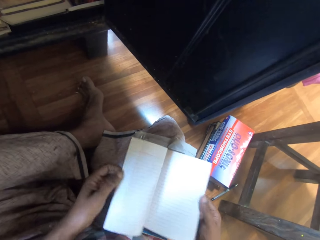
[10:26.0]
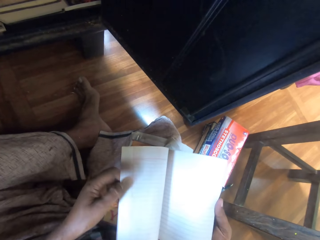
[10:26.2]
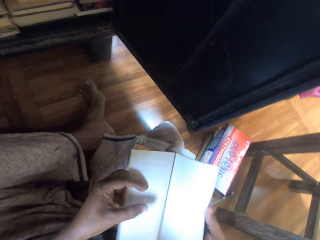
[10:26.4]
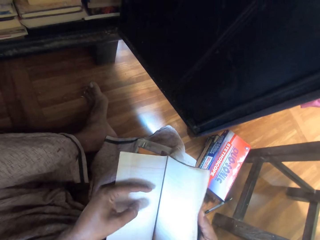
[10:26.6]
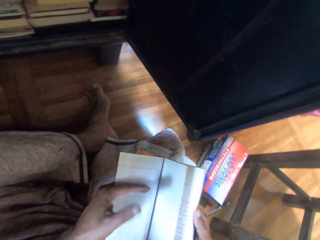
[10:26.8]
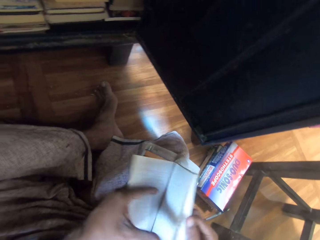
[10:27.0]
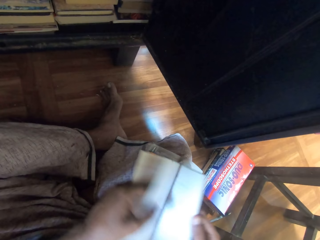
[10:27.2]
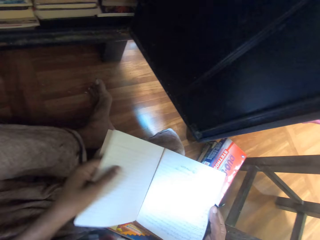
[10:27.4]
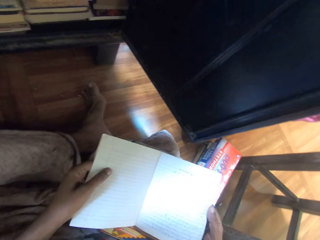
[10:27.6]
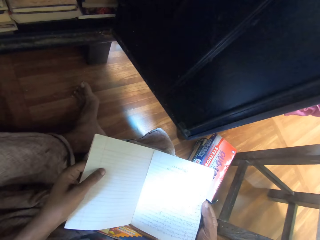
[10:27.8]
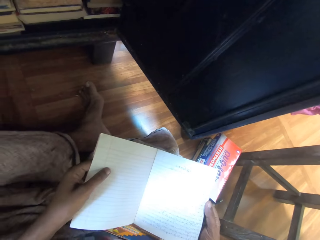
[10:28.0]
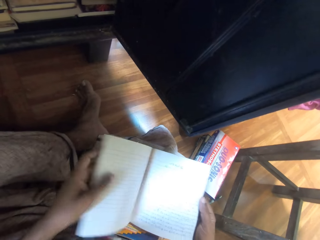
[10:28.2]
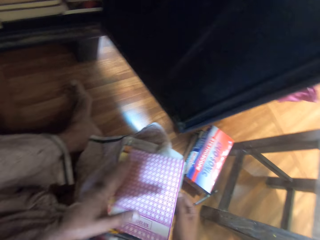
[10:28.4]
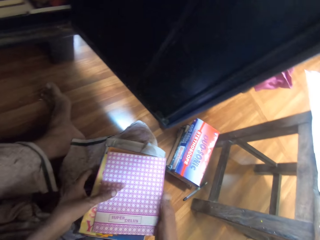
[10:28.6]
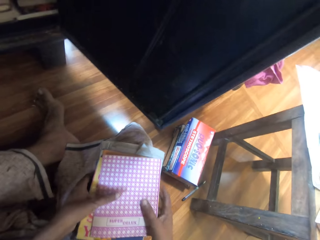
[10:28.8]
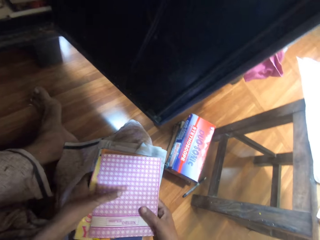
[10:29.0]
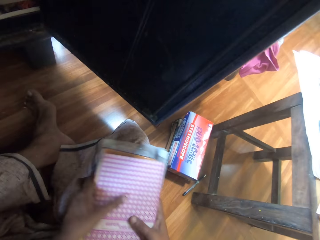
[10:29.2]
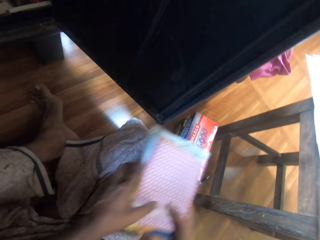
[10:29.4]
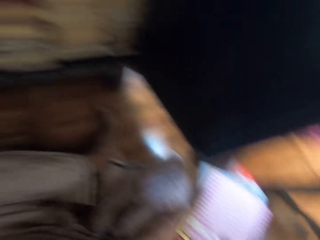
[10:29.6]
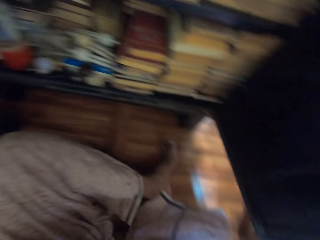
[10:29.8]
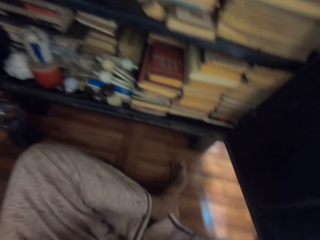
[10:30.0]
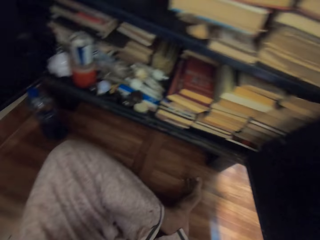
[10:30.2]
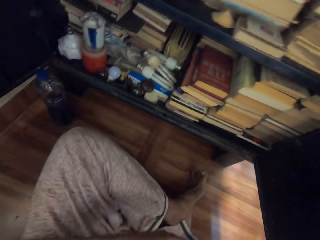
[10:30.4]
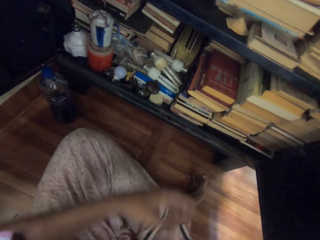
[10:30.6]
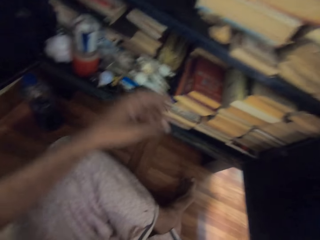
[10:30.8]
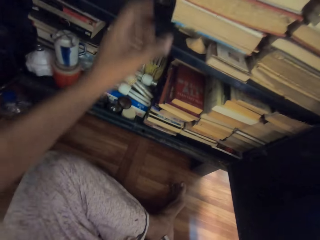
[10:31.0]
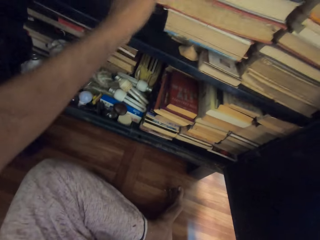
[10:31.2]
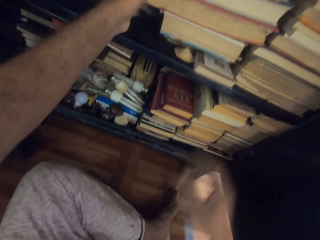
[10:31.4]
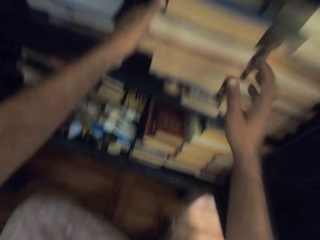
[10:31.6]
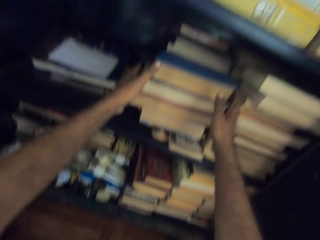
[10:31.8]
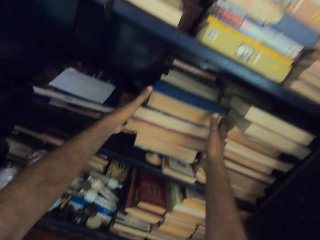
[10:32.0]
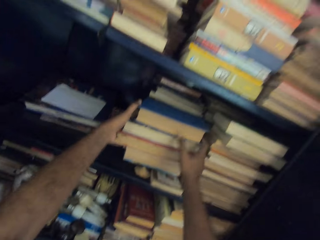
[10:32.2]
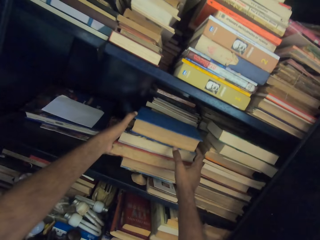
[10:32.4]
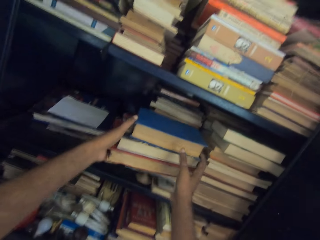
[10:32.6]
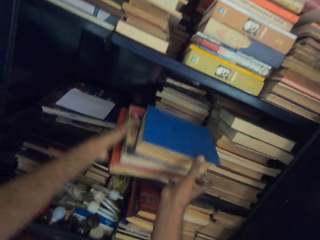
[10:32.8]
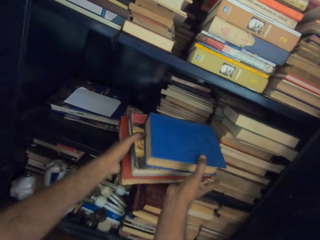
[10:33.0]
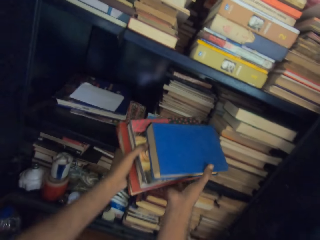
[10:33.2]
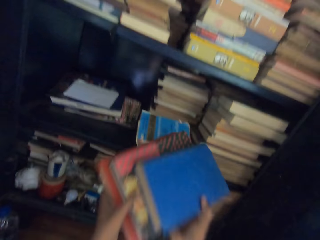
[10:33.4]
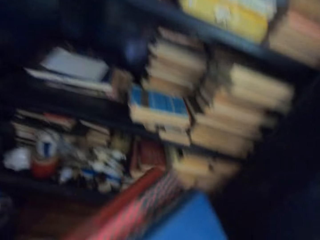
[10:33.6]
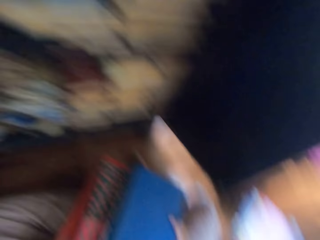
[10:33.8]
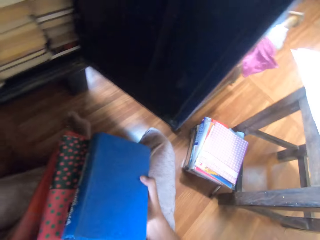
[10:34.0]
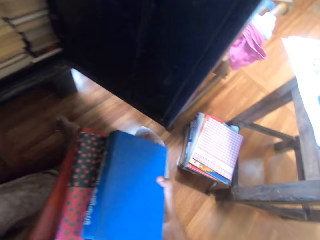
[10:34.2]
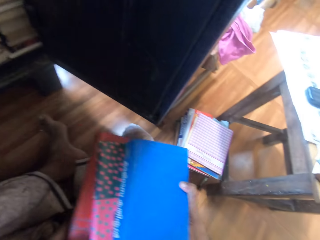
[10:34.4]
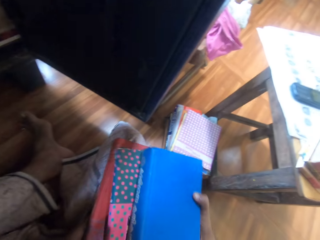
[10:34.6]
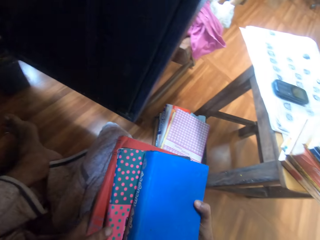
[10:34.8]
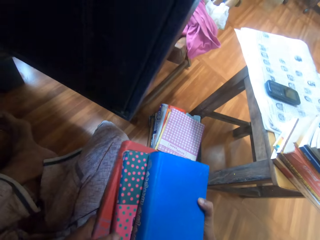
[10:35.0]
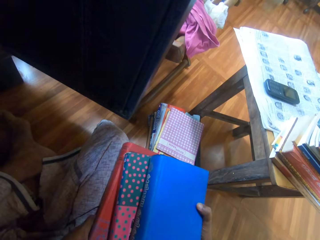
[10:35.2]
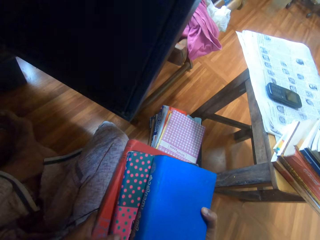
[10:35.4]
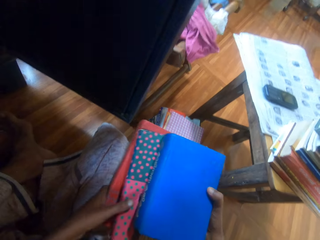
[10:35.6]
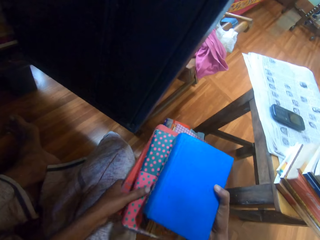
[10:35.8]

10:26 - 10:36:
The camera wearer closes the book with his left hand. He carries the books from his thigh with both hands. He drops the books on the floor with both hands. He carries some books from the bookshelf with both hands.

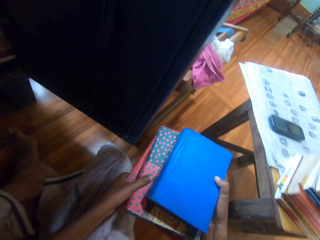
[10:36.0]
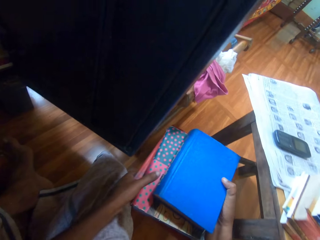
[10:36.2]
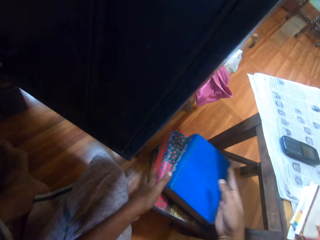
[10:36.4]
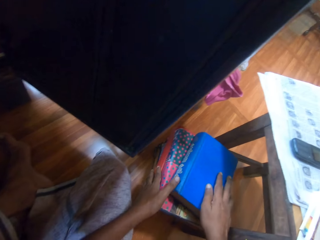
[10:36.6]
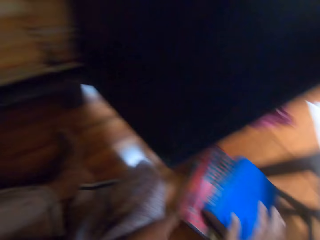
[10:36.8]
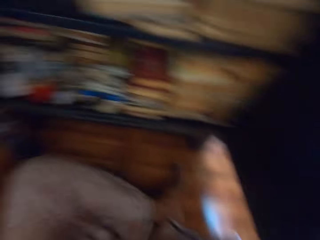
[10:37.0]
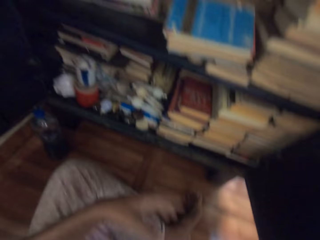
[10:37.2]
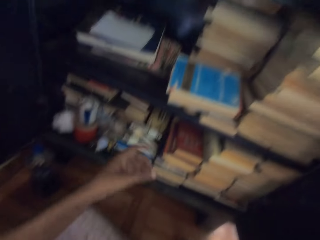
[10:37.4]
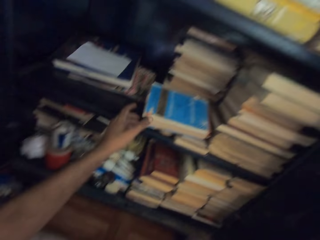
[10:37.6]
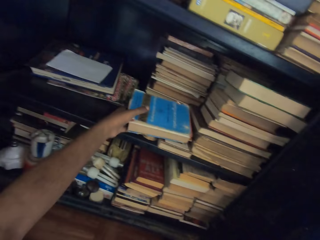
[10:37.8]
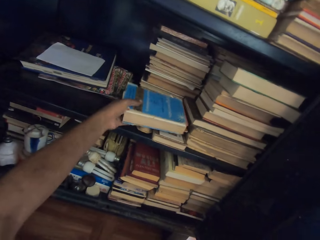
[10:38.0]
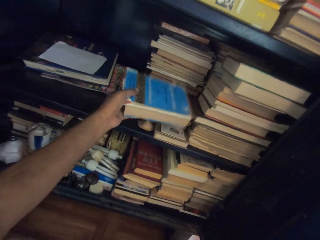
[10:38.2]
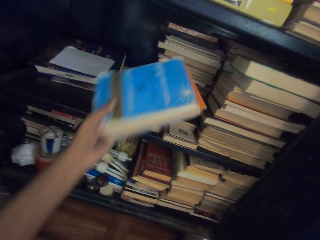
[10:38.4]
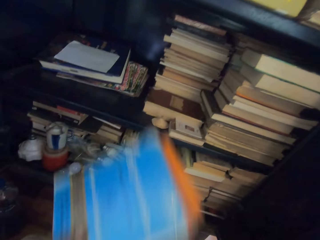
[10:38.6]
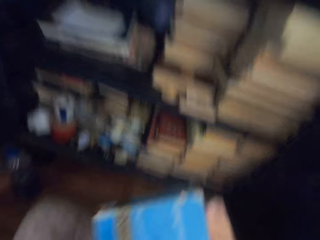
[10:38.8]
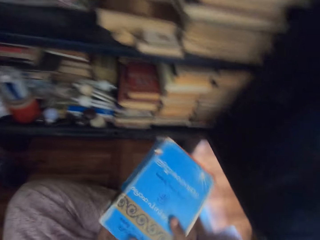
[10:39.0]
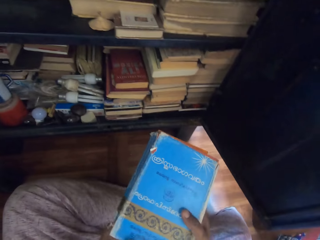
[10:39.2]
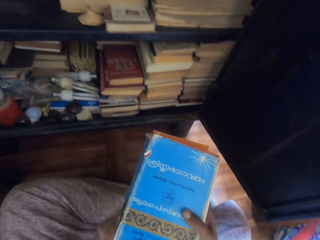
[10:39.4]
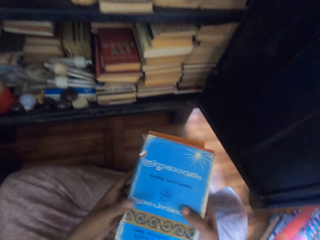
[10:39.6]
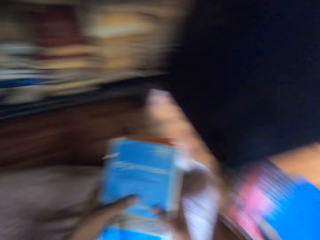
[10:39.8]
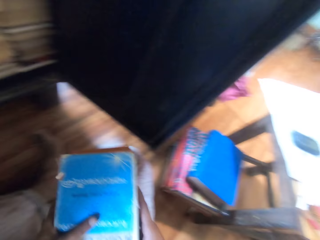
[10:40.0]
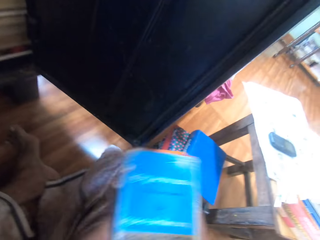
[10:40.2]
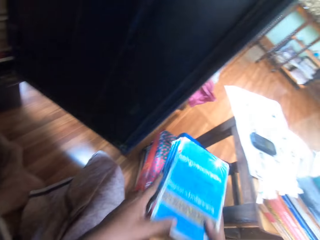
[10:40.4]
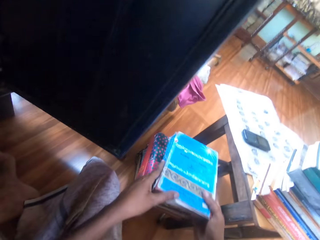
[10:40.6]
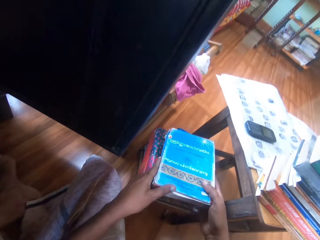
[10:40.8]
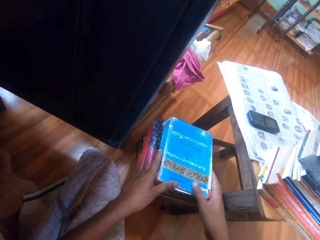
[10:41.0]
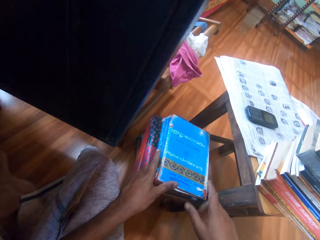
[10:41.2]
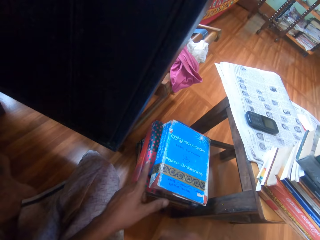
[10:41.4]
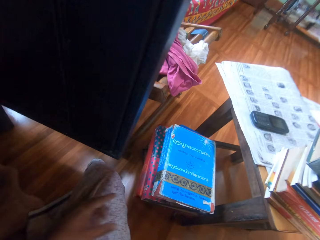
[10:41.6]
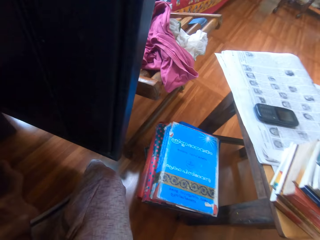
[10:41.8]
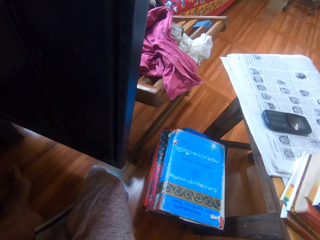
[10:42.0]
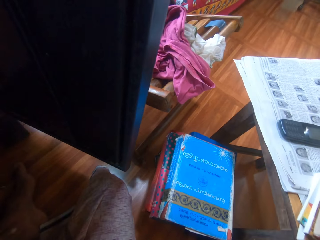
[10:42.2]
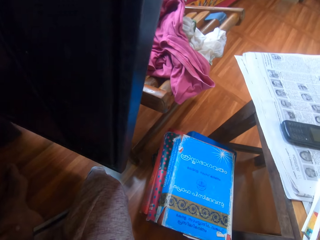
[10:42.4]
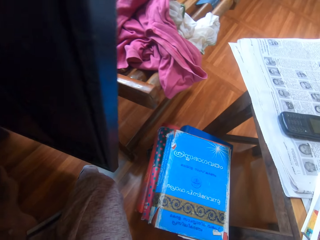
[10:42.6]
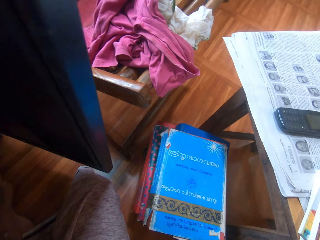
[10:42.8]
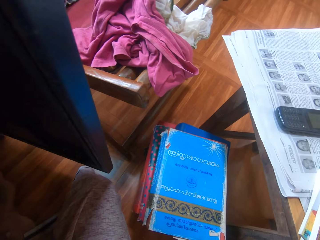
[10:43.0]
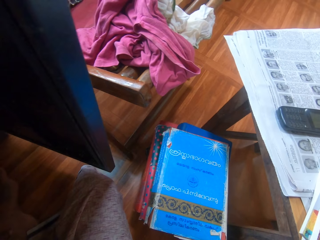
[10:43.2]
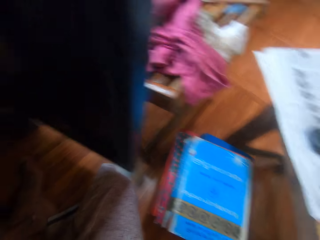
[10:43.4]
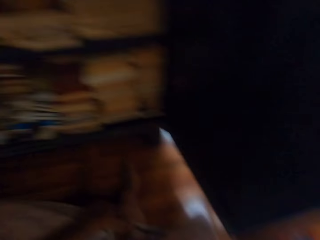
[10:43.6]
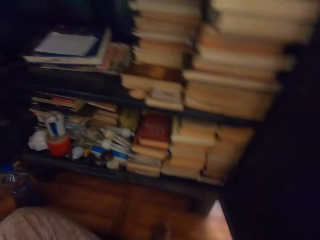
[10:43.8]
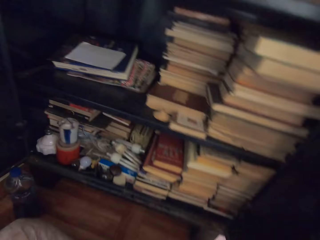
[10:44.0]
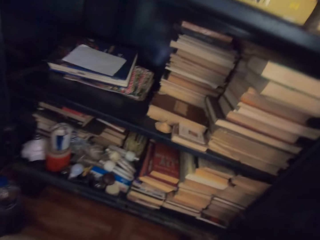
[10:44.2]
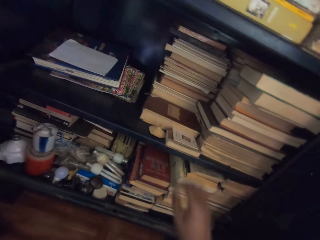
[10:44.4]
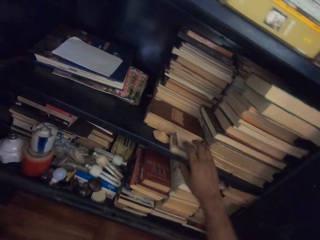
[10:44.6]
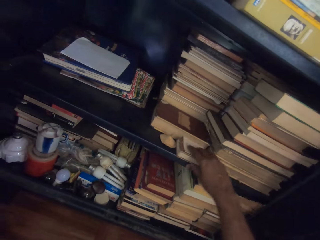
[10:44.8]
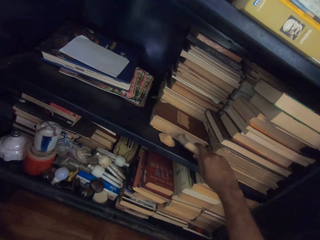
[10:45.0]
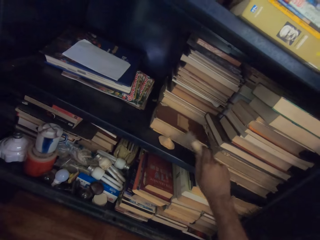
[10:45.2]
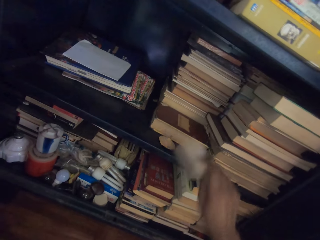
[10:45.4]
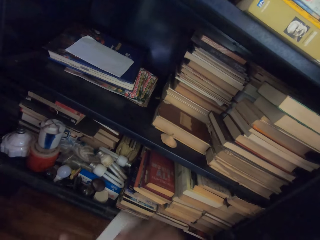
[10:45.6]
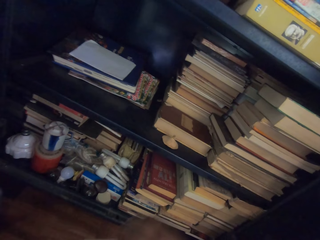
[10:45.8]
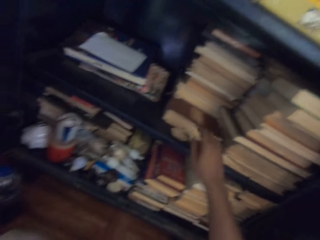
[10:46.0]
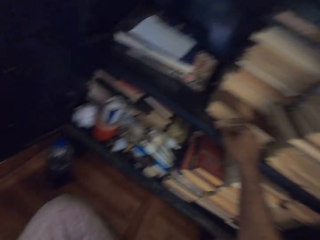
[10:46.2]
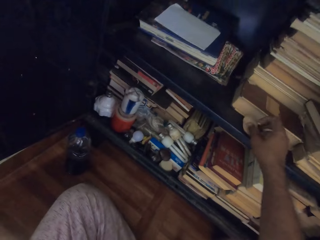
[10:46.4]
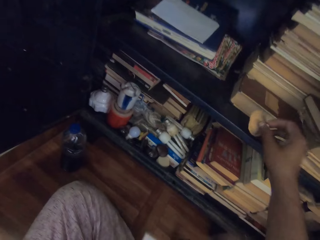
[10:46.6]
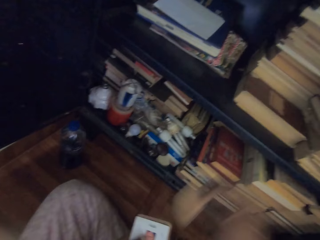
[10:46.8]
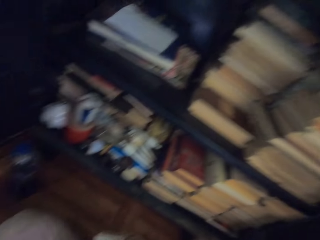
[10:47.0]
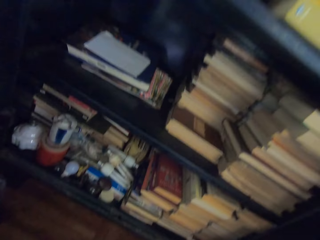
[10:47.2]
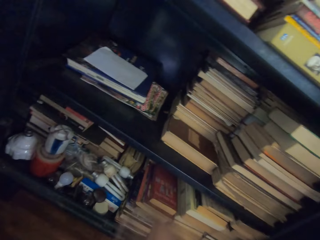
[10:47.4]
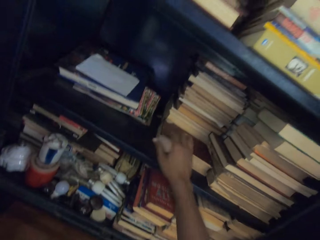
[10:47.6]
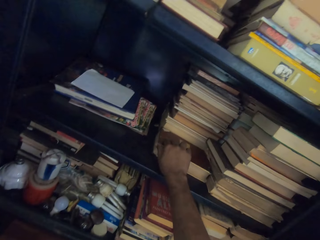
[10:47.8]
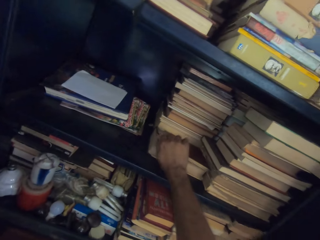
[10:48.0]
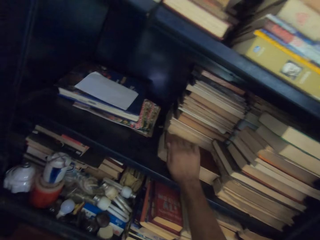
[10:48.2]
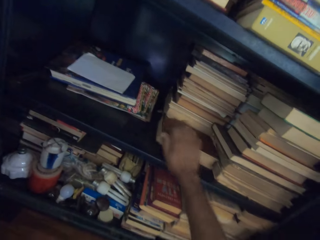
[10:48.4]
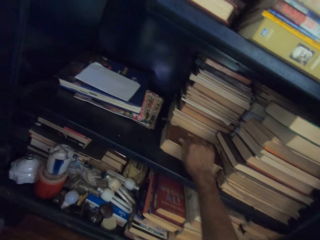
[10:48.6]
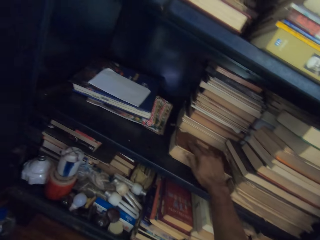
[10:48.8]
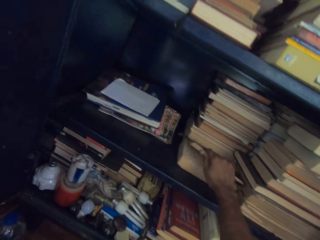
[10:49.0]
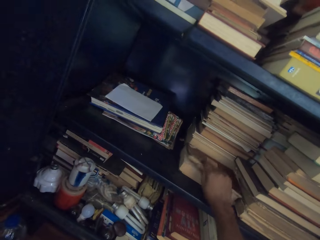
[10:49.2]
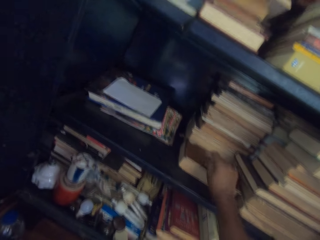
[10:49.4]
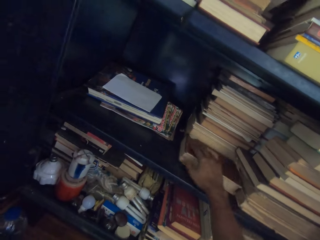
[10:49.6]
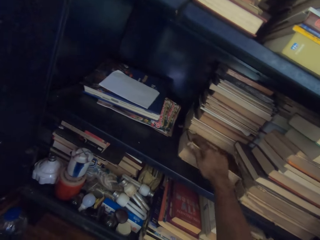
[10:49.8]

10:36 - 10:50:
The camera wearer places the books on top of other books with both hands. He carries a book from the bookshelf with his left hand. He holds the book with both hands. He drops the book on the pile of books with both hands. He picks up a small book from the bookshelf with his right hand. He passes the book from his right hand to his left hand. He picks up a petal or shell from the bookshelf with his right hand. He passes the petal from his right hand to his left hand. He flips the pages of a book on the bookshelf with his right hand.
